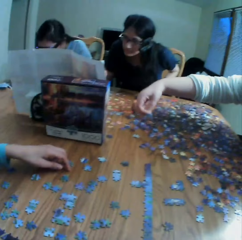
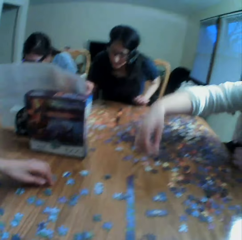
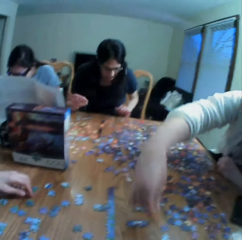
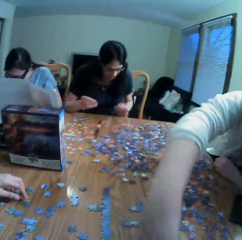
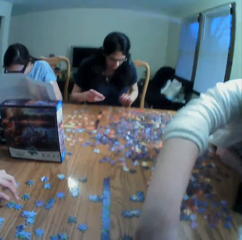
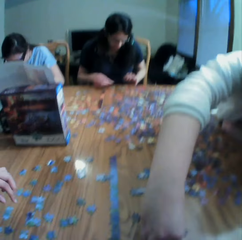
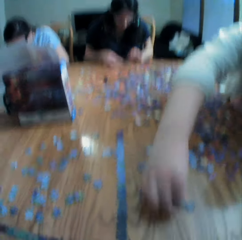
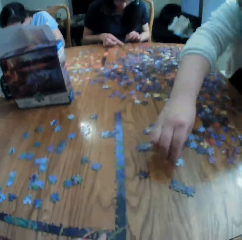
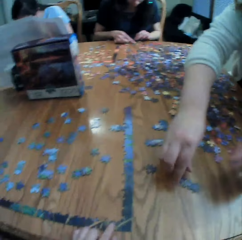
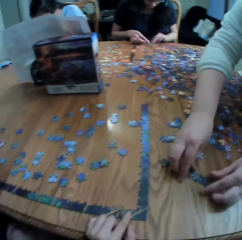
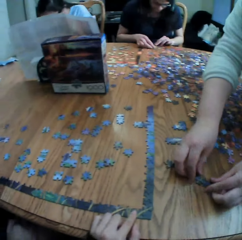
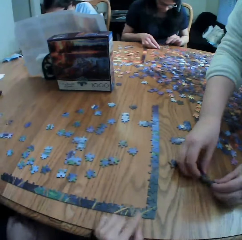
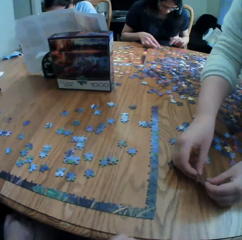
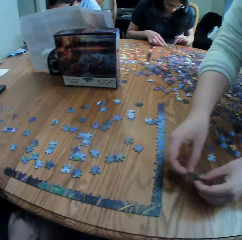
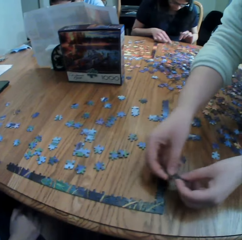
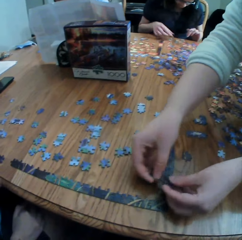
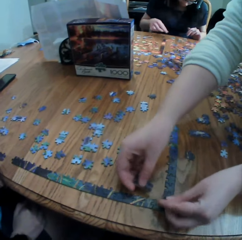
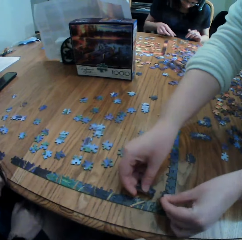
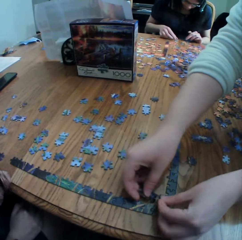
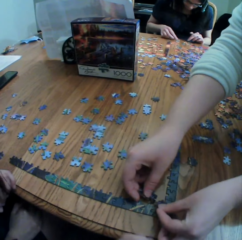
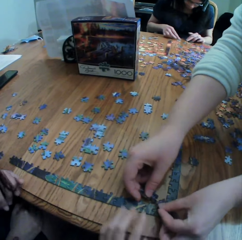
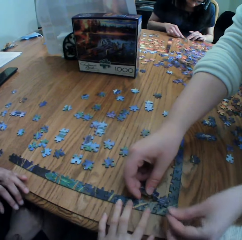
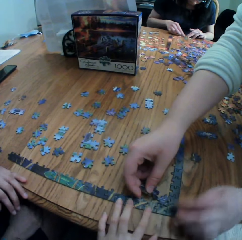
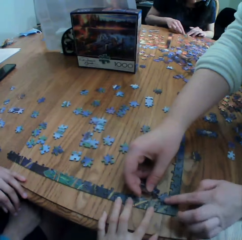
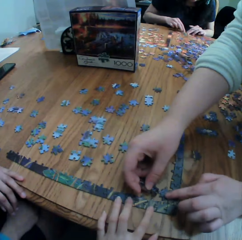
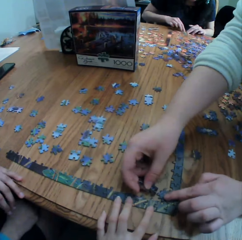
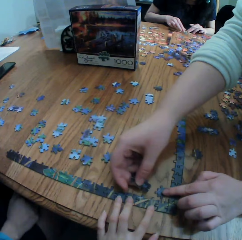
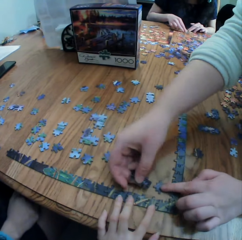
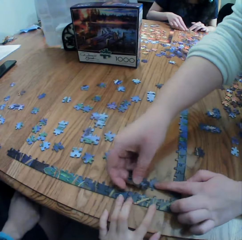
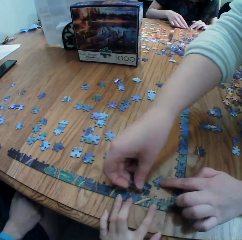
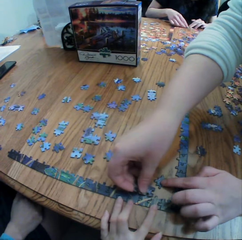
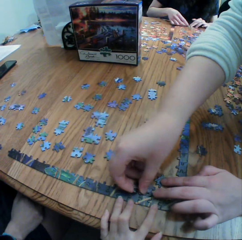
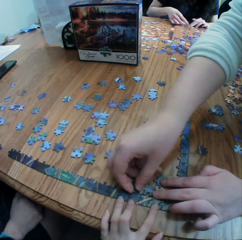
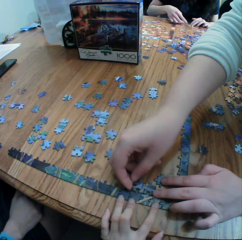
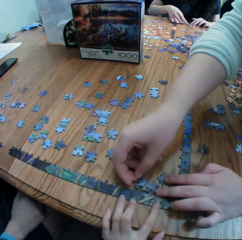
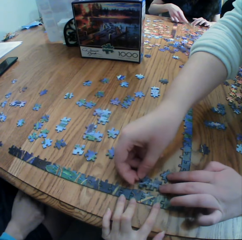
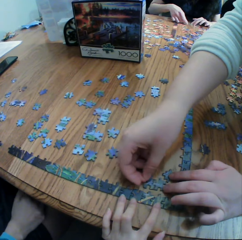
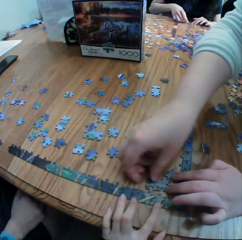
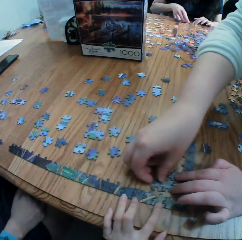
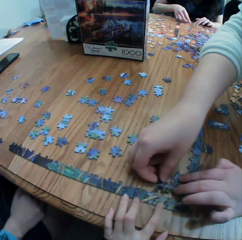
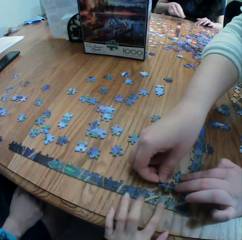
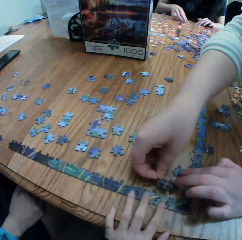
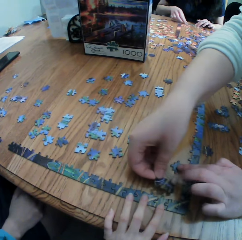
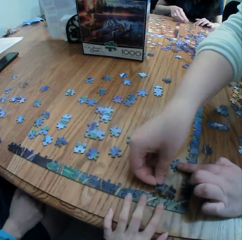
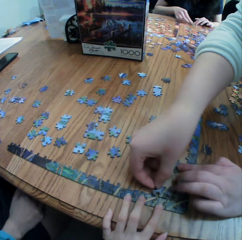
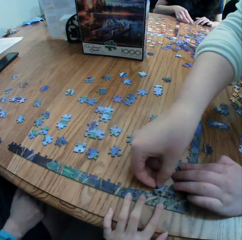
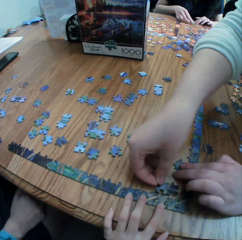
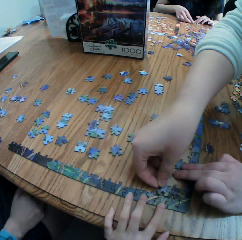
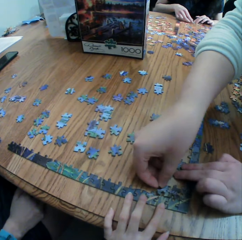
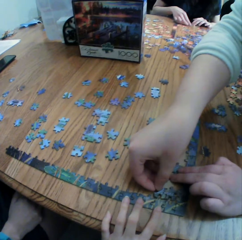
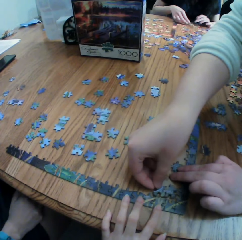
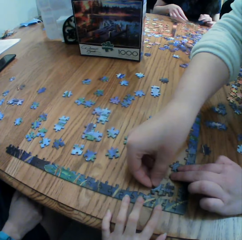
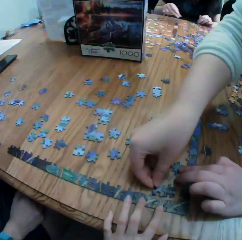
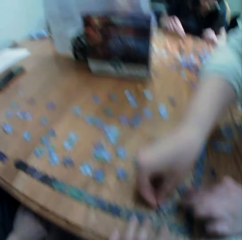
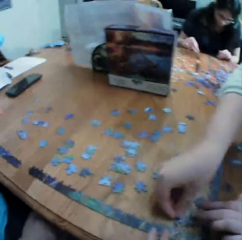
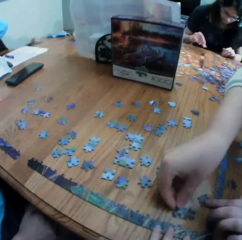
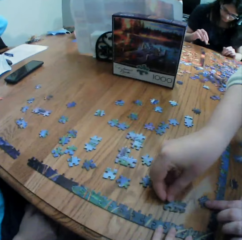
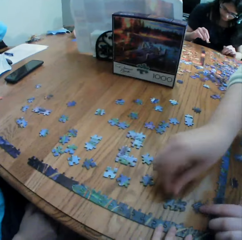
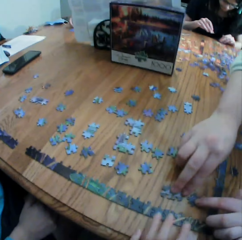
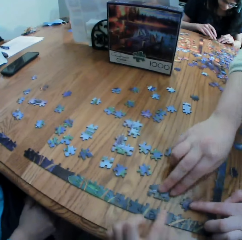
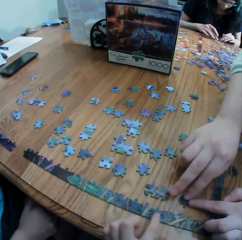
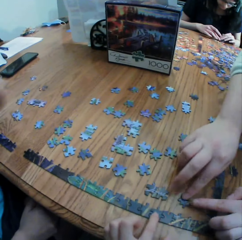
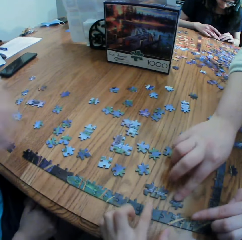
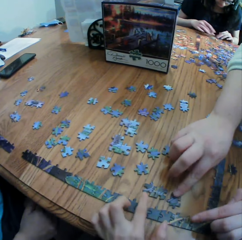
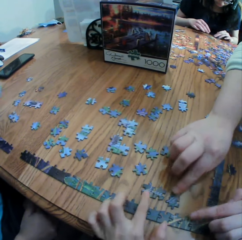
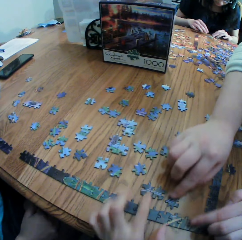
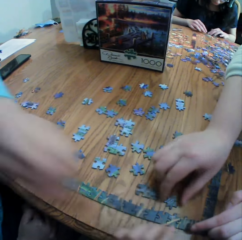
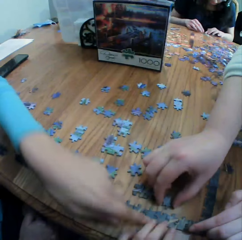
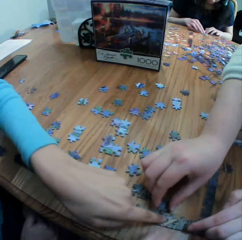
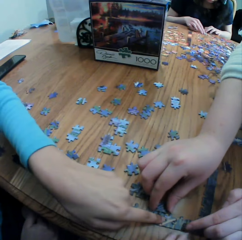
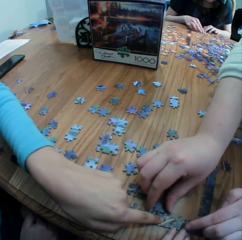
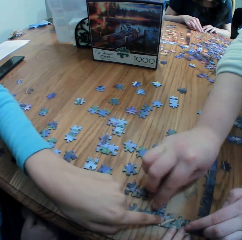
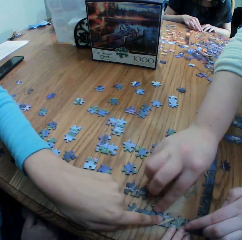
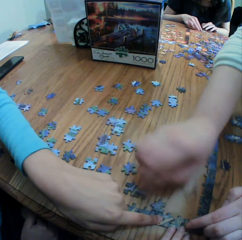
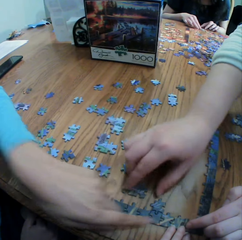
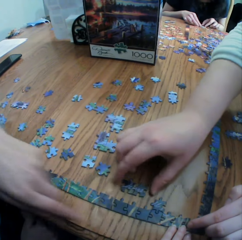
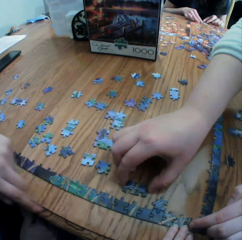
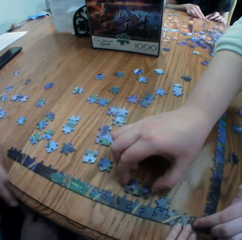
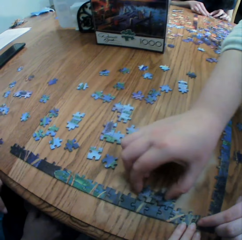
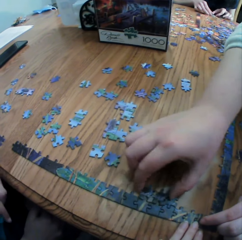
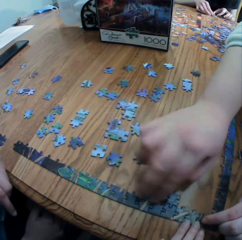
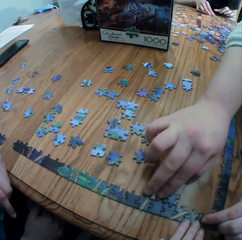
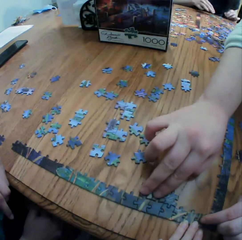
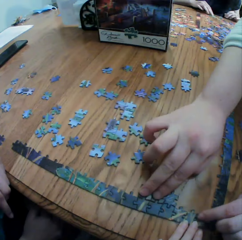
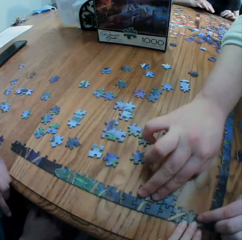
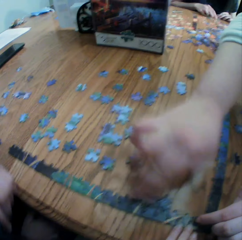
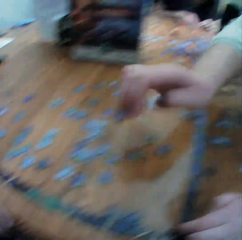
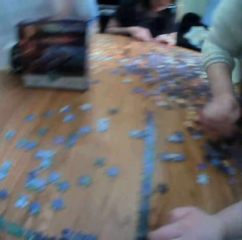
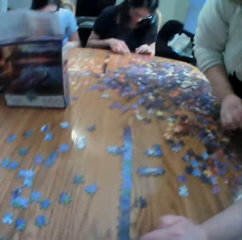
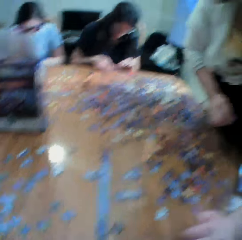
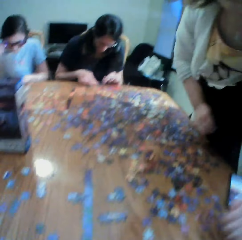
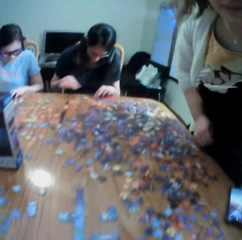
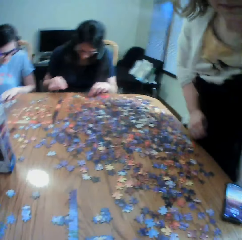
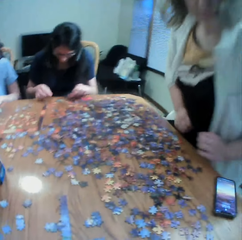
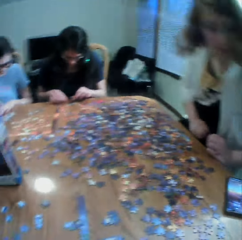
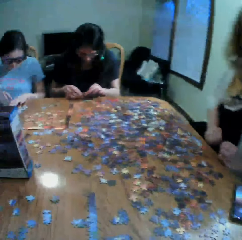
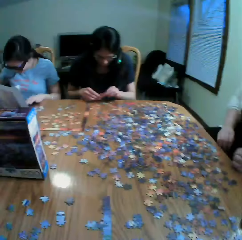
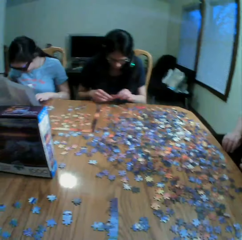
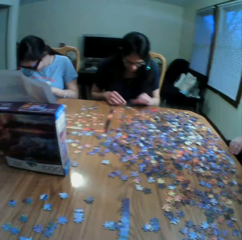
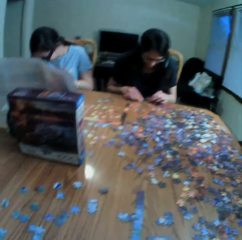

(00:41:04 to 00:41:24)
The camera wearer looks at the paper puzzle on the table. A lady gives the camera wearer the jigsaw clipart. A woman arranges the paper puzzles on the table. The camera wearer looks at another woman's hands. The lady plays the jigsaw puzzle. The camera wearer holds the paper puzzles on the table. The other woman arranges the puzzle paper on the table. The camera wearer converses with the other woman. The first woman points at the paper puzzles on the table. Another lady talks. The camera wearer converses with the colleagues. They look at the other woman.

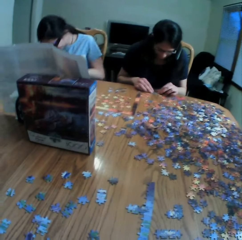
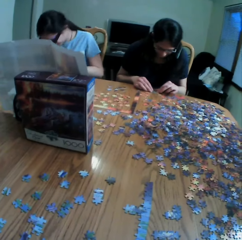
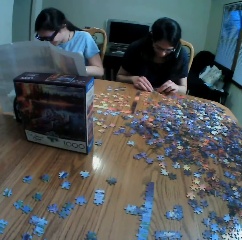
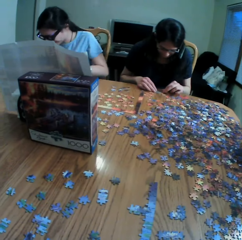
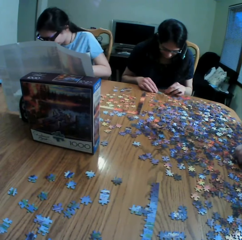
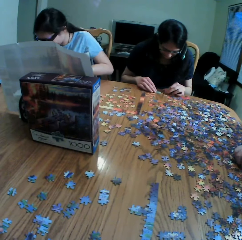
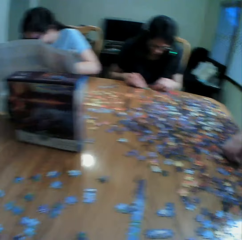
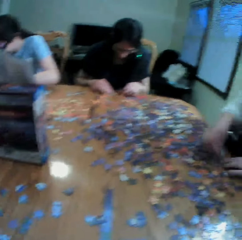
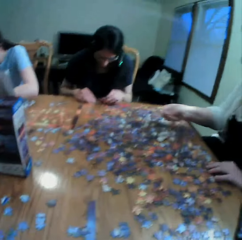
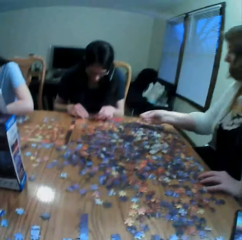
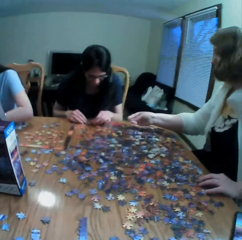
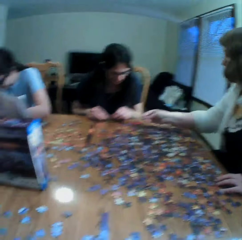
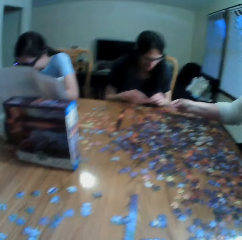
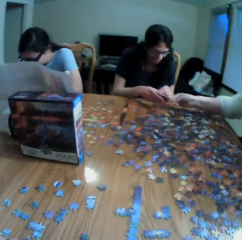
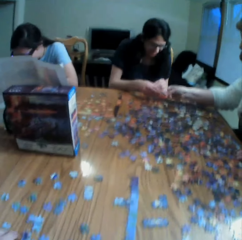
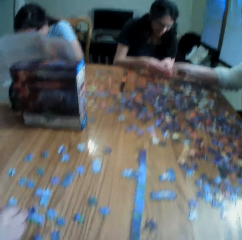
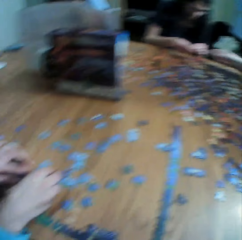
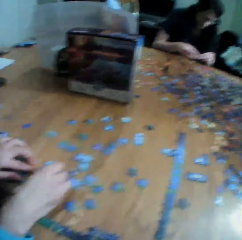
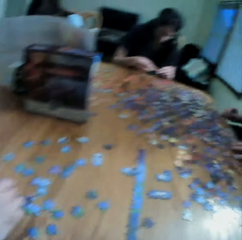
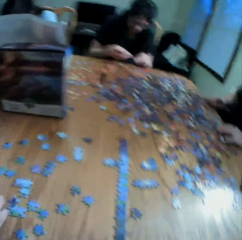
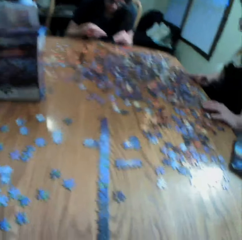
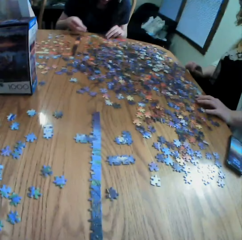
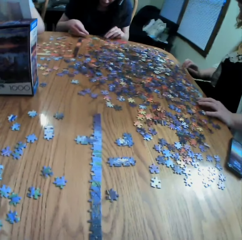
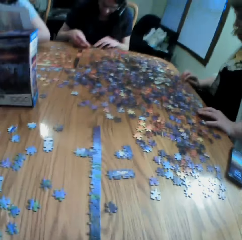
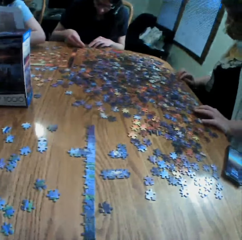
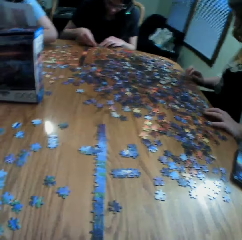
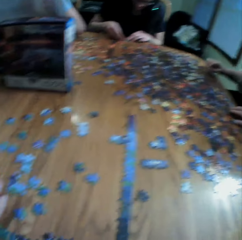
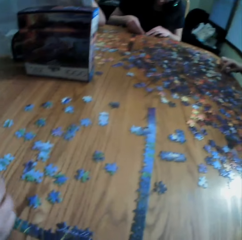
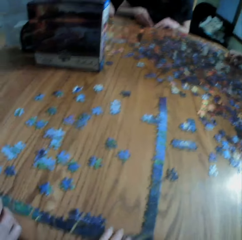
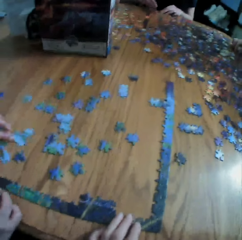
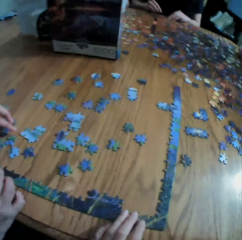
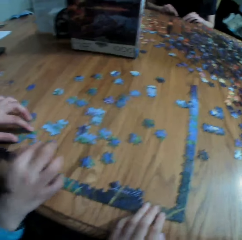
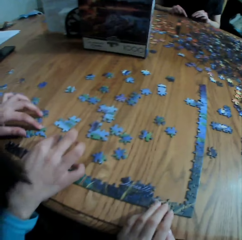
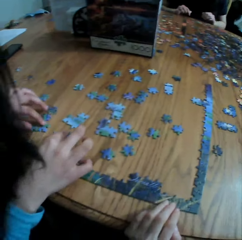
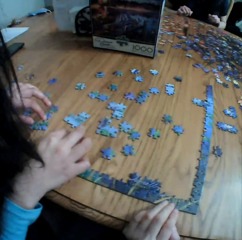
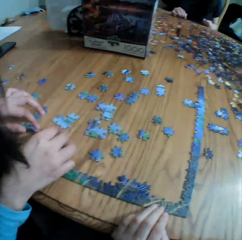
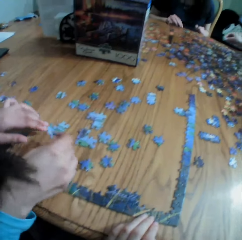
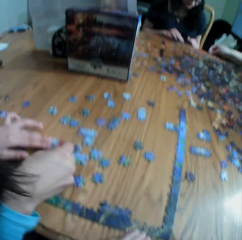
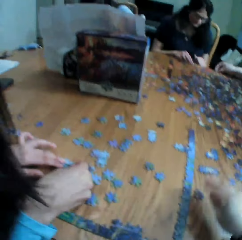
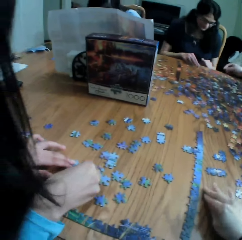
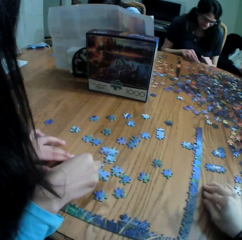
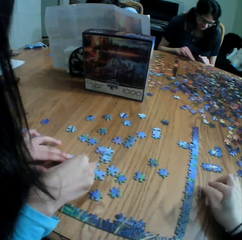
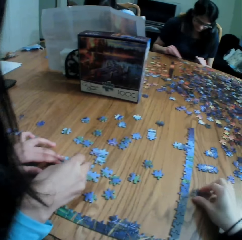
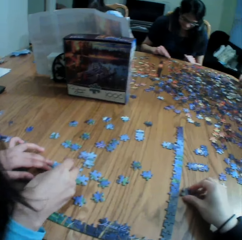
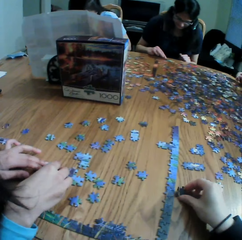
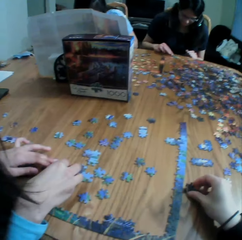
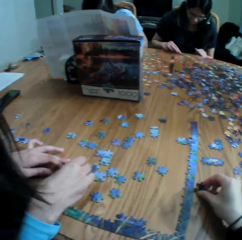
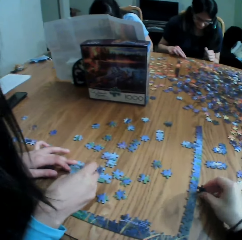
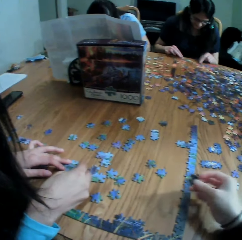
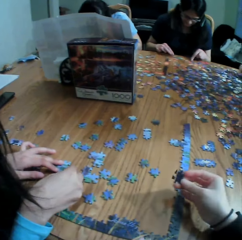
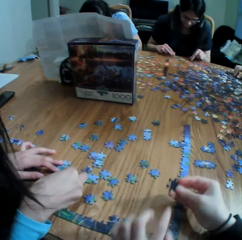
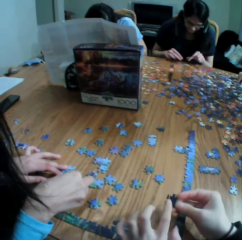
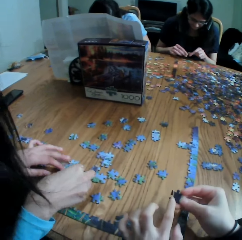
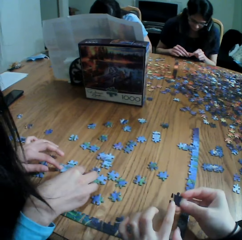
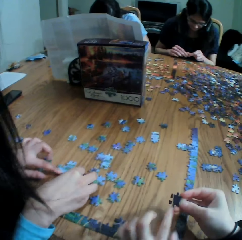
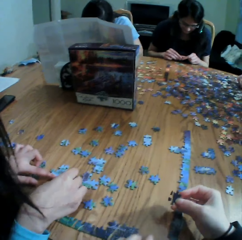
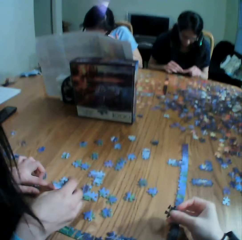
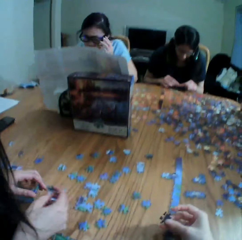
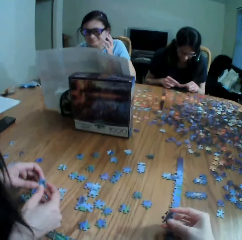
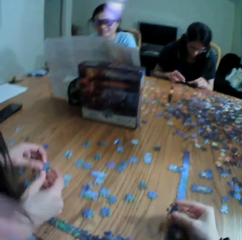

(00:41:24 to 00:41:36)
The camera wearer looks at the colleagues. They hold the paper puzzles on the table. A woman converses with the camera wearer. The camera wearer takes a paper puzzle on the table. They talk to the woman and check the jigsaw clipart. They point at the paper puzzle on the hand.
